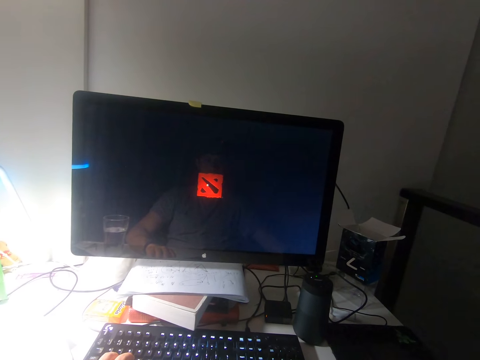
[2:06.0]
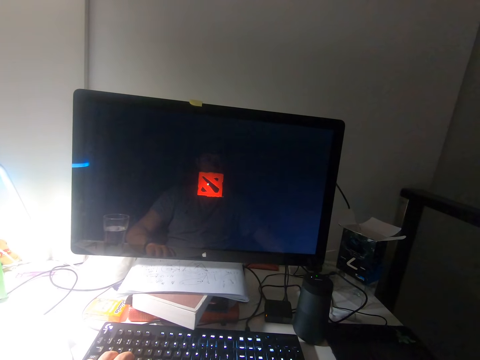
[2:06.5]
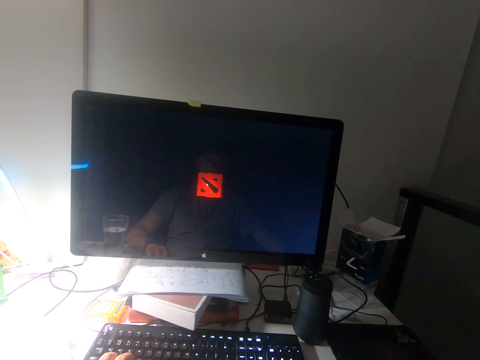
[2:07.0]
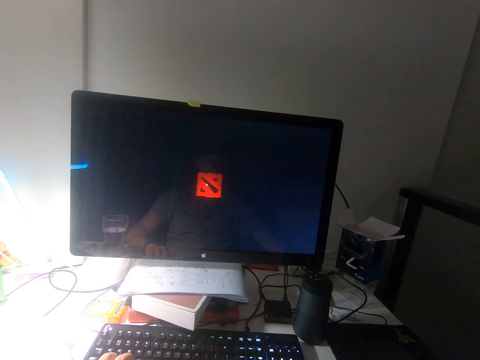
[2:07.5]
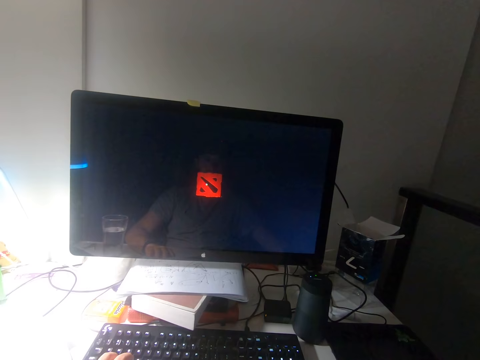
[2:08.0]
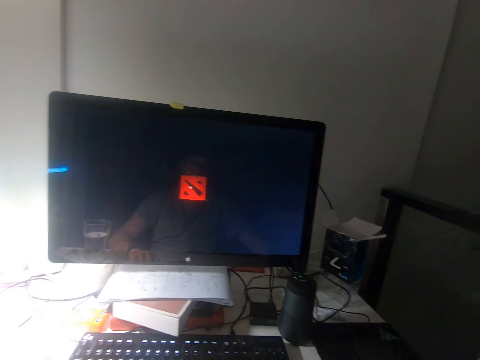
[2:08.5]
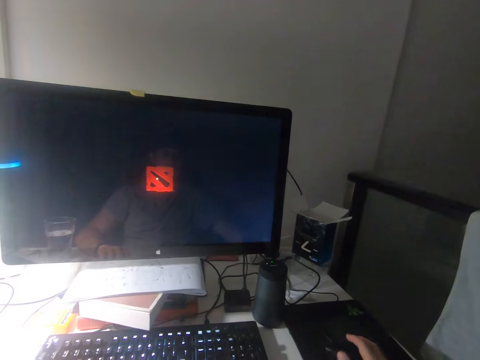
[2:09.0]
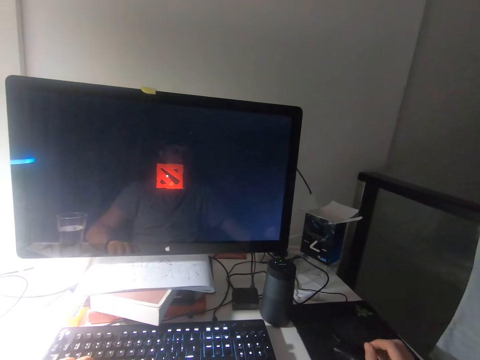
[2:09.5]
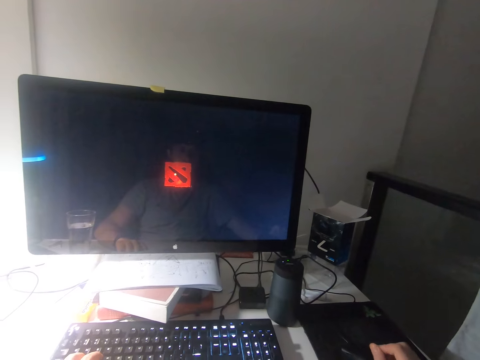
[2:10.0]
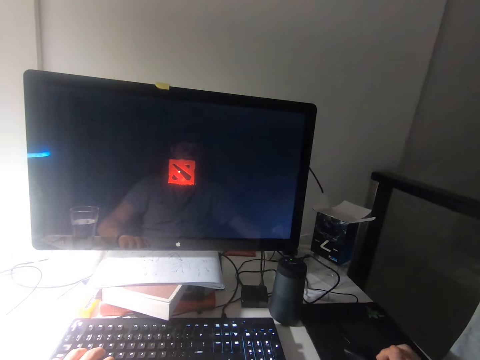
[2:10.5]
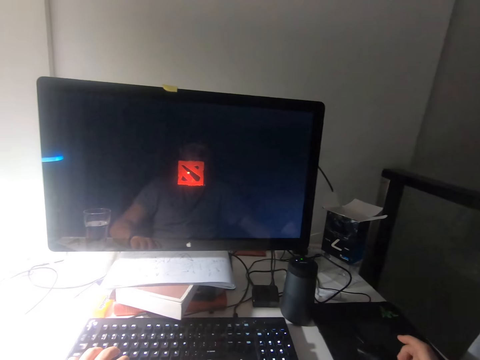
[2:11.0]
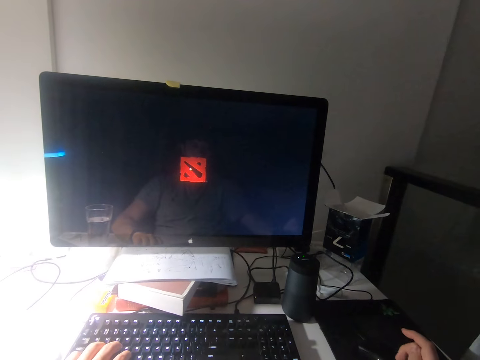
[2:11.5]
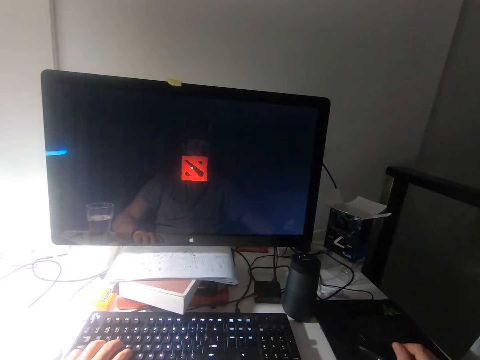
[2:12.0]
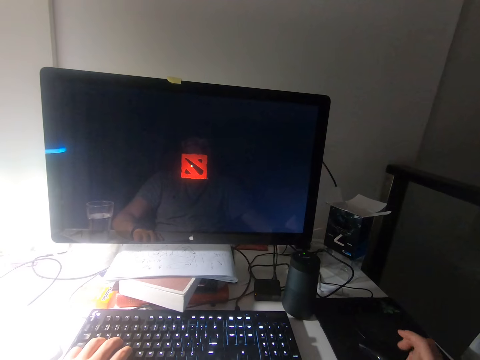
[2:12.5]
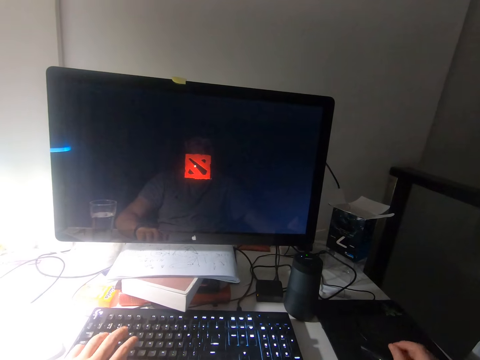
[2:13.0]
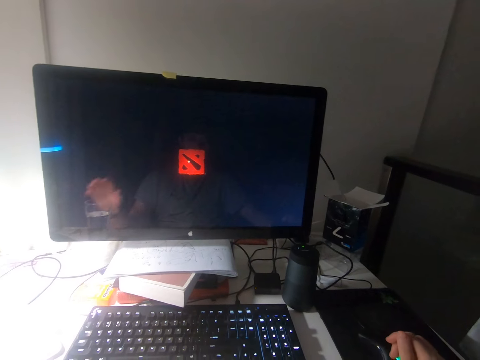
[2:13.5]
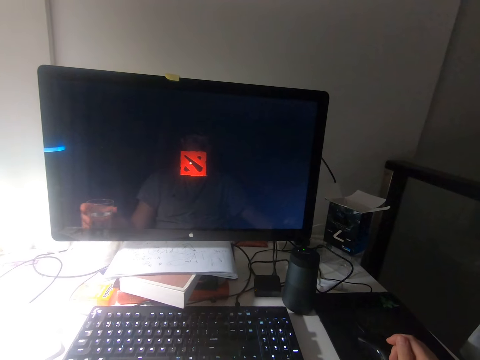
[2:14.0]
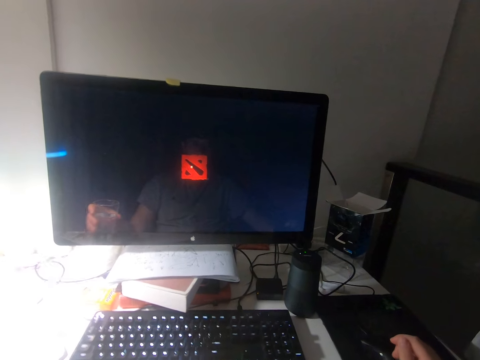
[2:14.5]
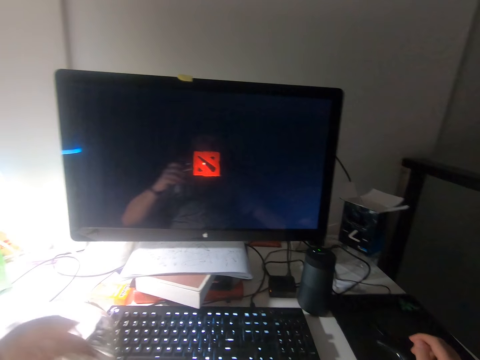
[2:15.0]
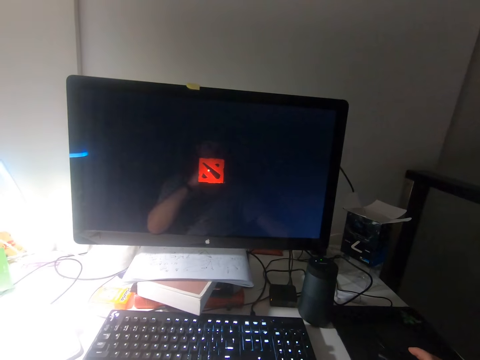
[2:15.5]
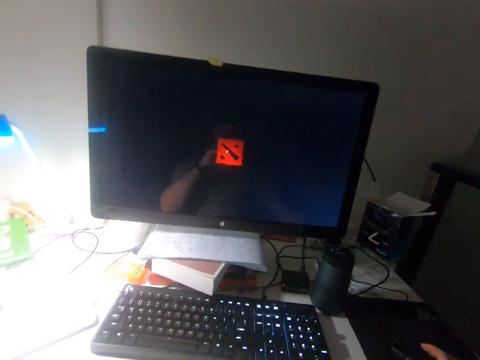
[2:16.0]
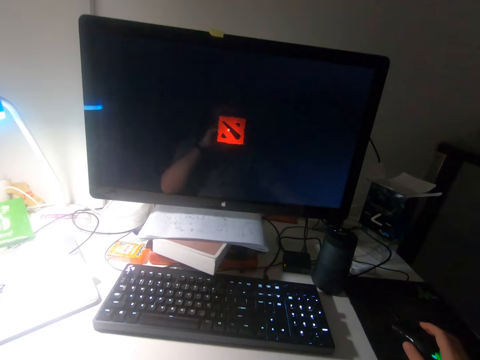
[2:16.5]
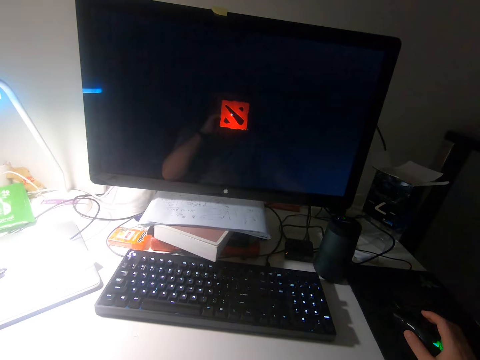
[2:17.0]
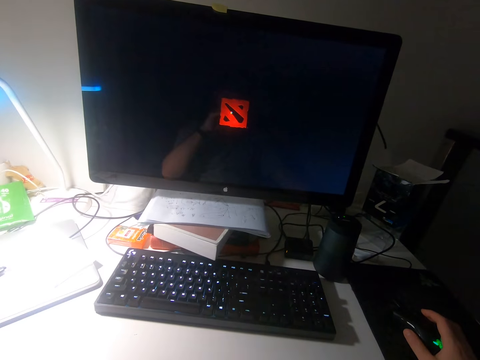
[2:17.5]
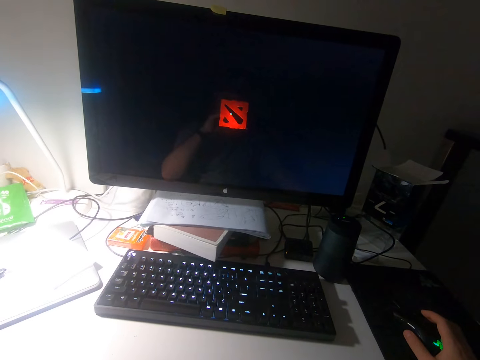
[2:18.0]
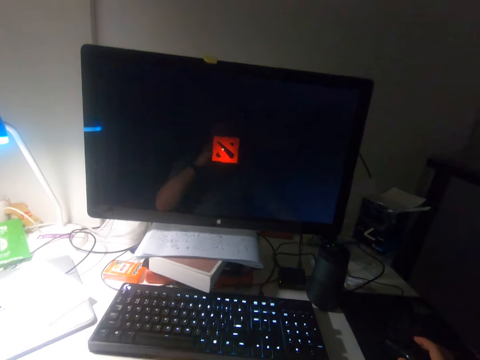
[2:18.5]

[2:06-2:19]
The camera wearer looks at the computer screen. He moves his hand. He picks up the cup of water from the table with his left hand. He drinks the water.

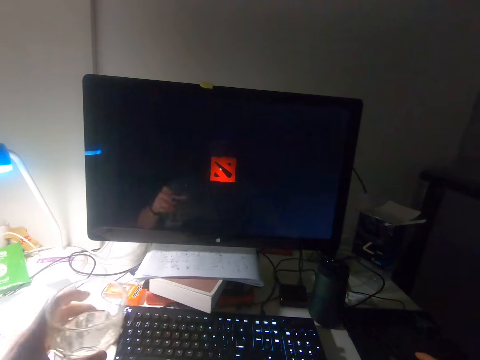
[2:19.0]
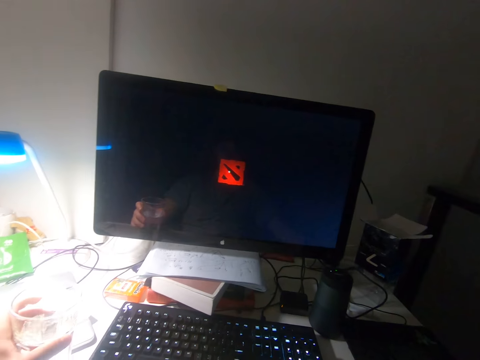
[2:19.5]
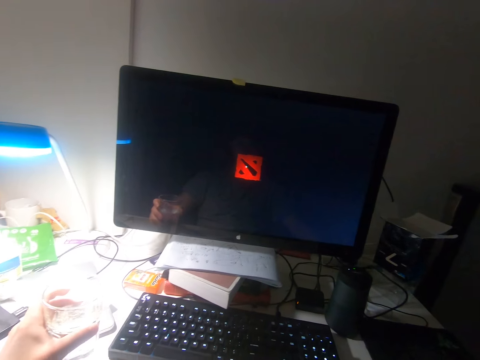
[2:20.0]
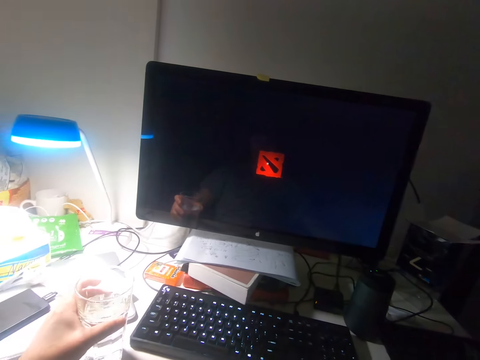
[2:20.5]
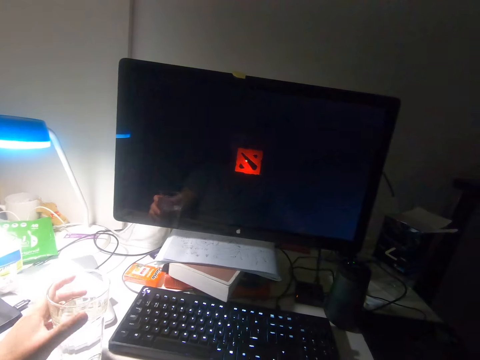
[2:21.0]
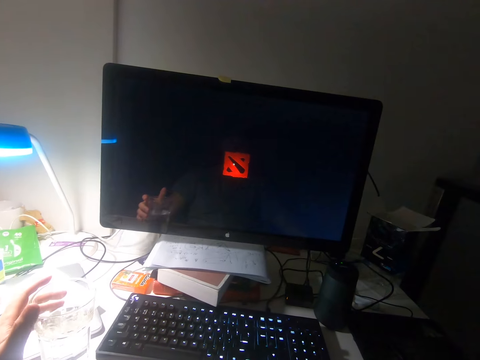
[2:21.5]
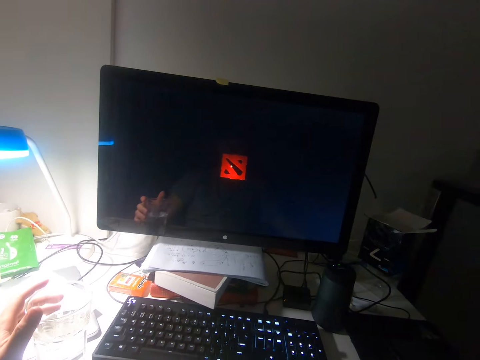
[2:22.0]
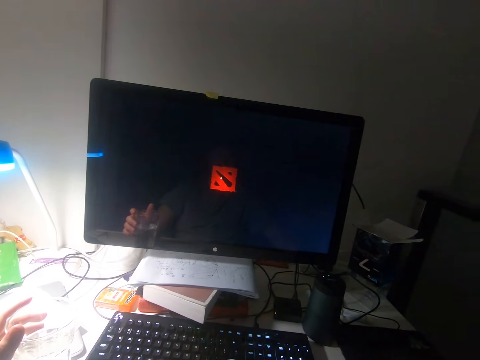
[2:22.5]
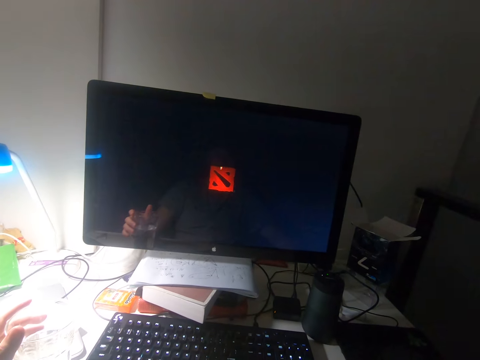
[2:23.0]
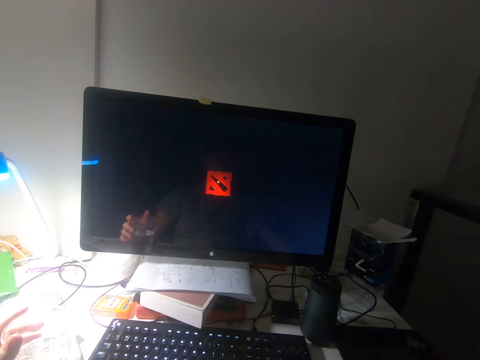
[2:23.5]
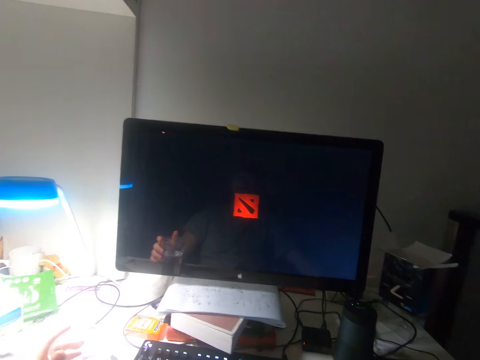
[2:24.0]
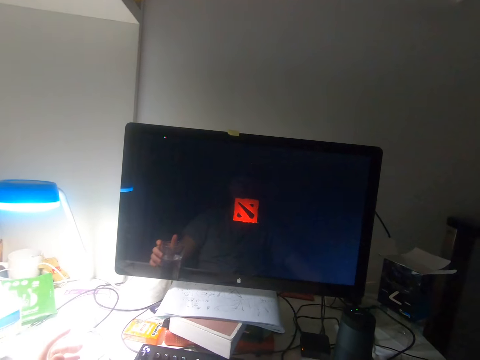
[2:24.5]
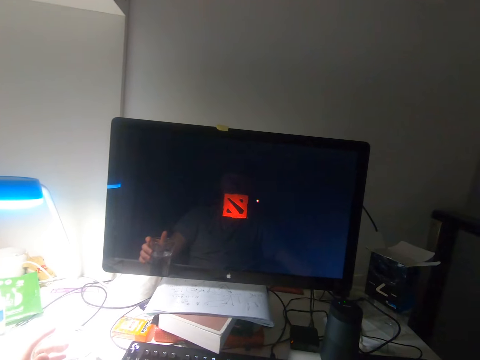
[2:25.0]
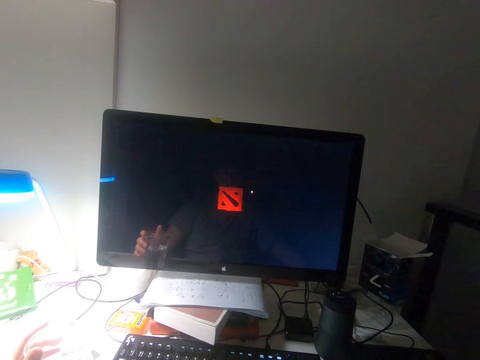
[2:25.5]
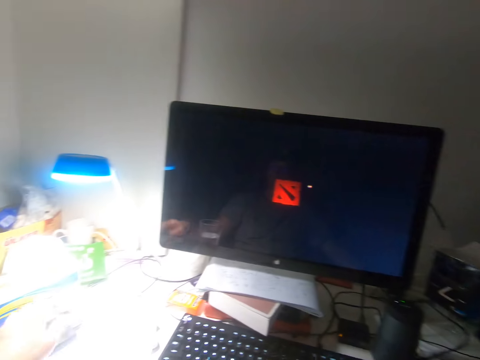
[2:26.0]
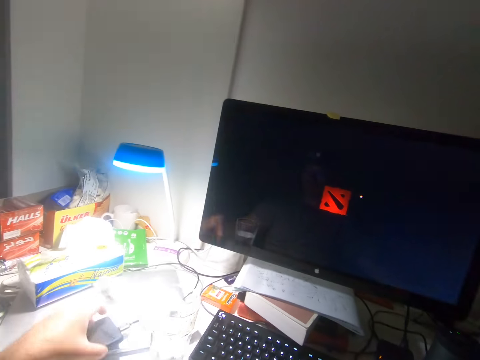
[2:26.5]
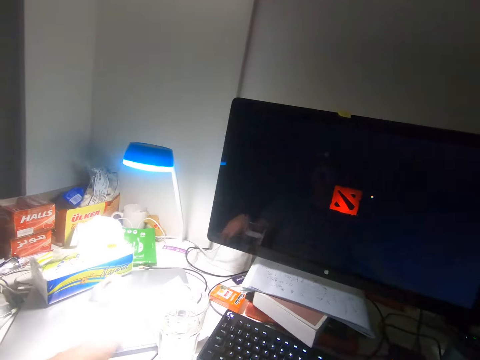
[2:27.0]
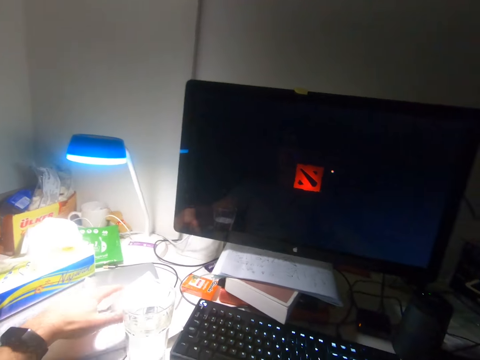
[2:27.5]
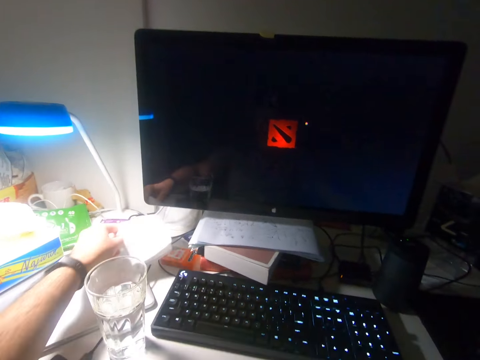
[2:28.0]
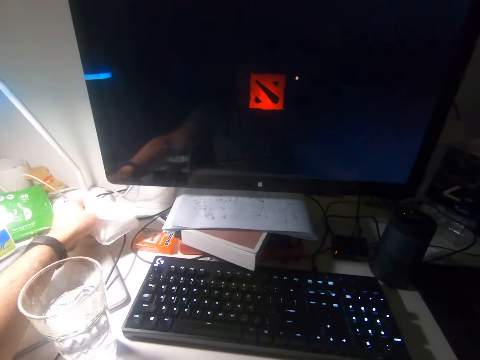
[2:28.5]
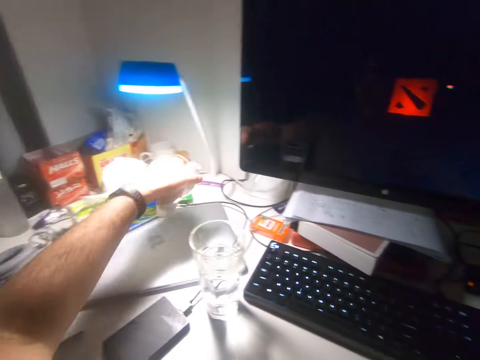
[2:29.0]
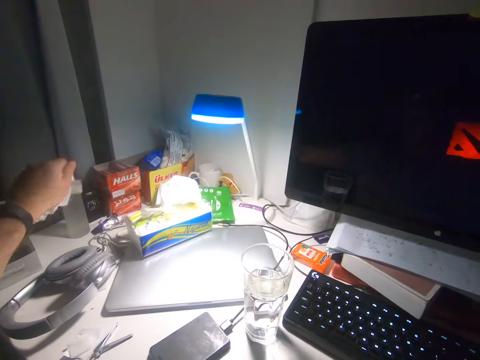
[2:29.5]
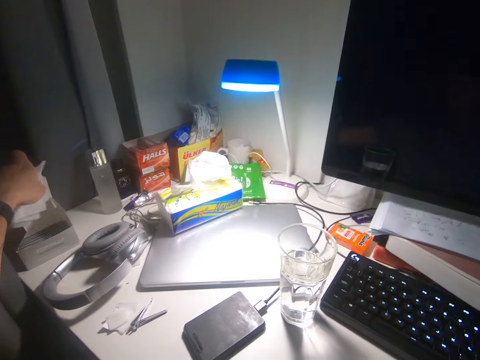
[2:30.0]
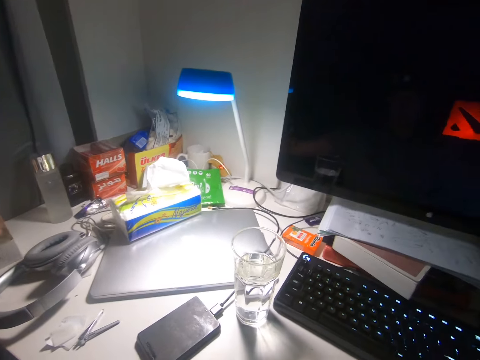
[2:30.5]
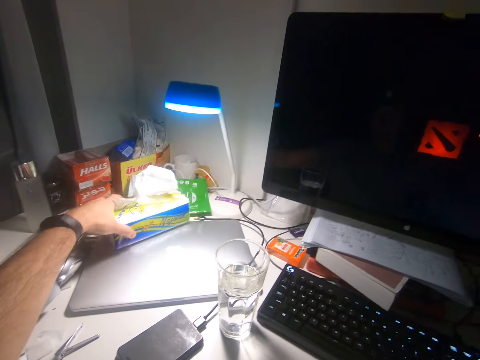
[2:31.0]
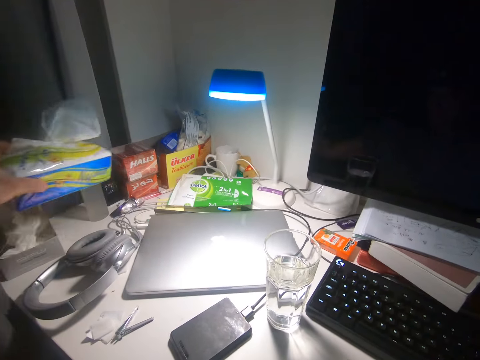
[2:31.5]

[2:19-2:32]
The camera wearer drops the cup of water on the table with his left hand. He moves the cursor on the screen. He moves an external hard drive on the table with his left hand. He picks up a piece of paper on the table with his left hand. He moves the piece of paper. He puts the piece of paper in a carton box on the table with his left hand. He picks up a box of tissues on the table with his left hand.
